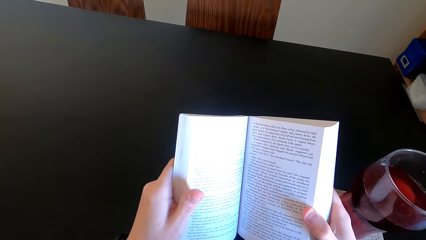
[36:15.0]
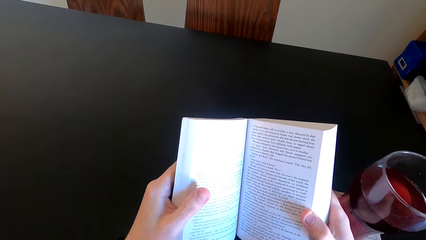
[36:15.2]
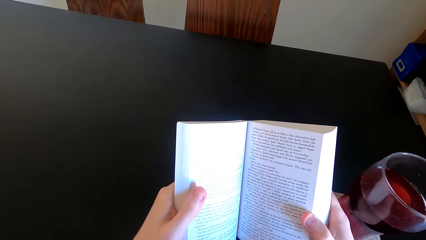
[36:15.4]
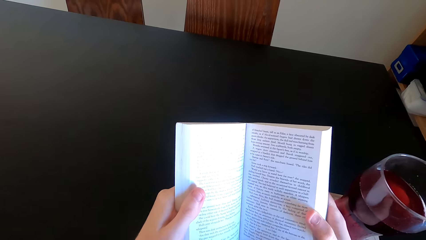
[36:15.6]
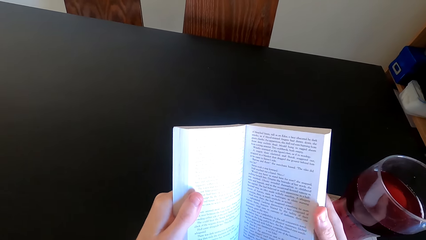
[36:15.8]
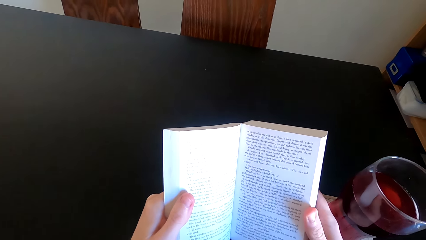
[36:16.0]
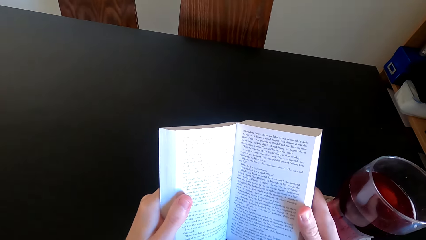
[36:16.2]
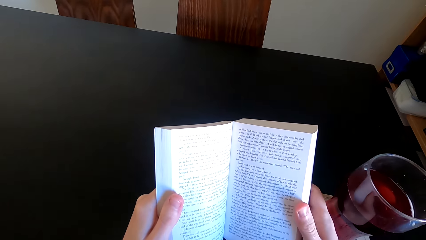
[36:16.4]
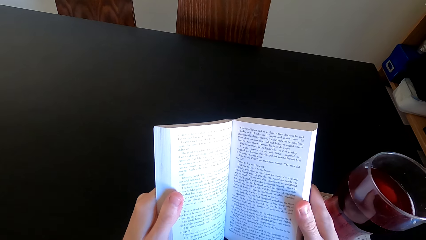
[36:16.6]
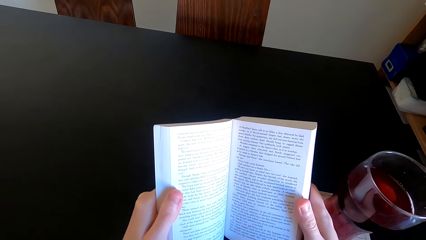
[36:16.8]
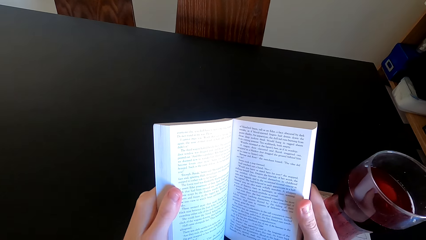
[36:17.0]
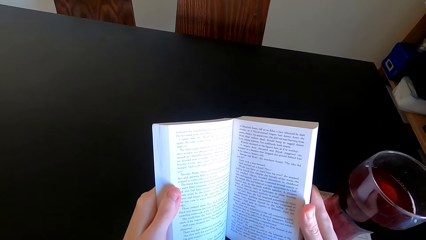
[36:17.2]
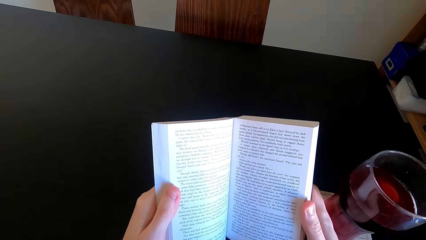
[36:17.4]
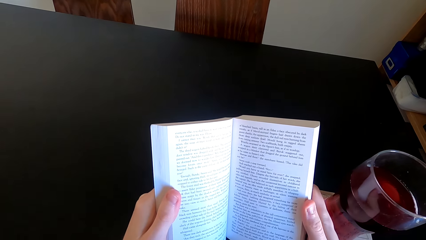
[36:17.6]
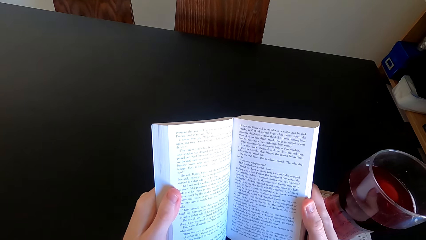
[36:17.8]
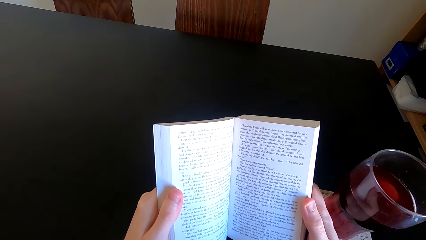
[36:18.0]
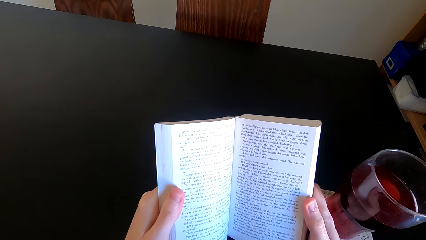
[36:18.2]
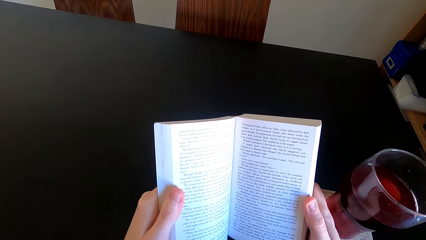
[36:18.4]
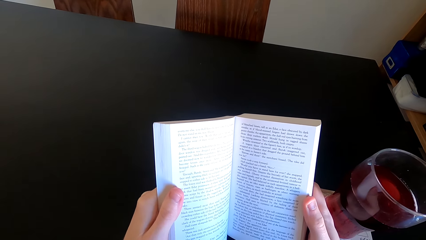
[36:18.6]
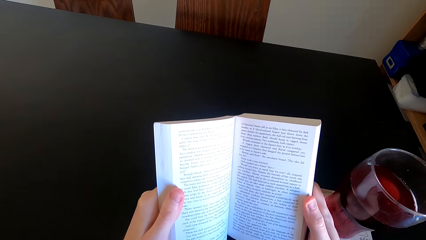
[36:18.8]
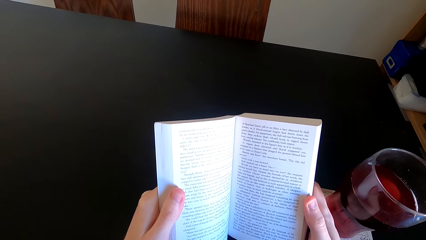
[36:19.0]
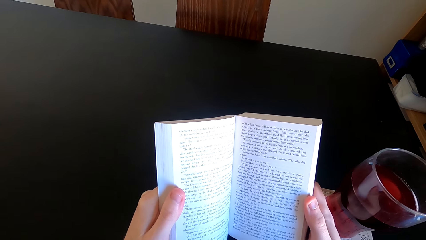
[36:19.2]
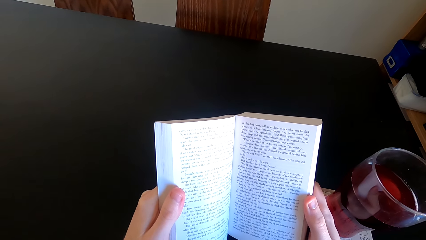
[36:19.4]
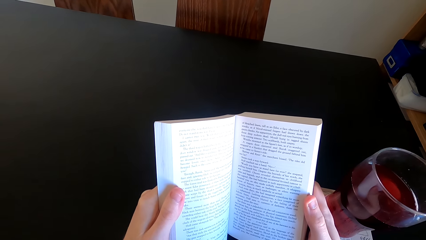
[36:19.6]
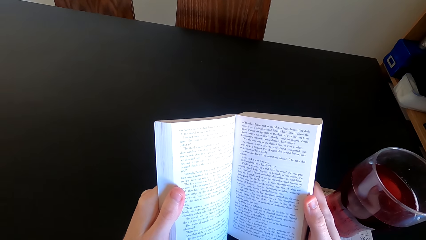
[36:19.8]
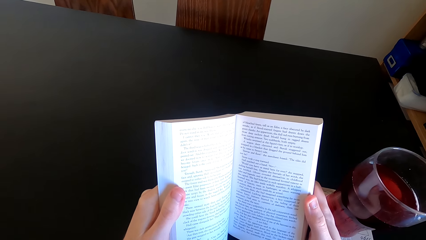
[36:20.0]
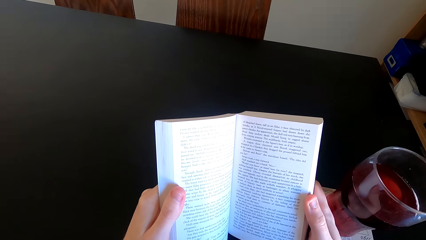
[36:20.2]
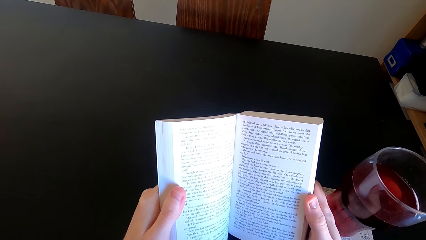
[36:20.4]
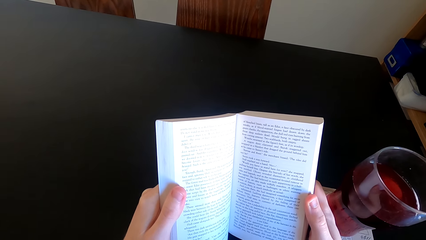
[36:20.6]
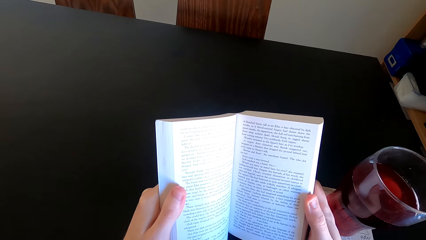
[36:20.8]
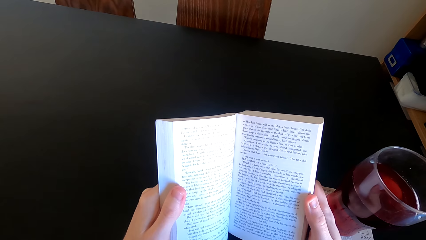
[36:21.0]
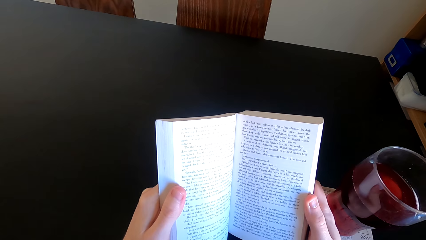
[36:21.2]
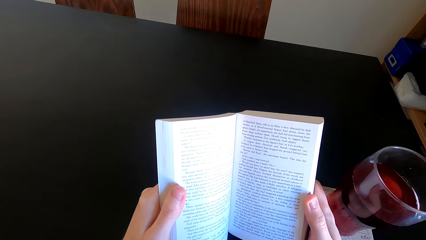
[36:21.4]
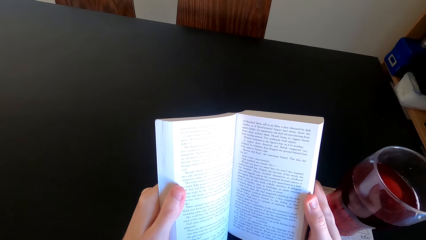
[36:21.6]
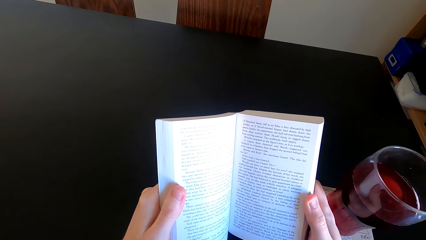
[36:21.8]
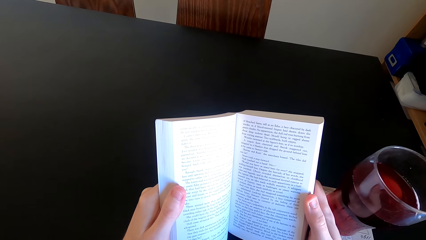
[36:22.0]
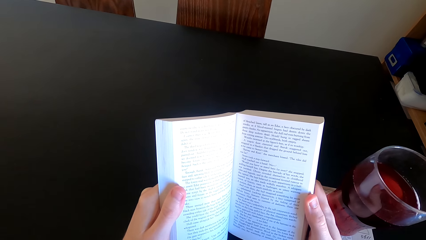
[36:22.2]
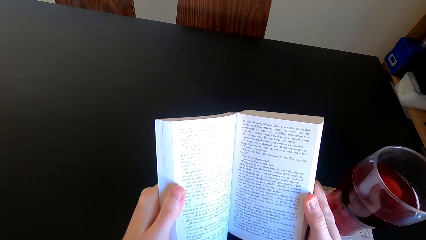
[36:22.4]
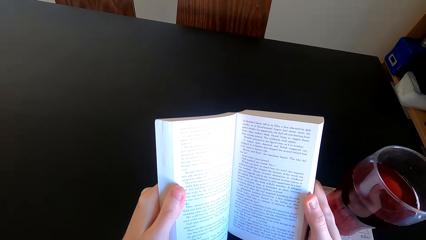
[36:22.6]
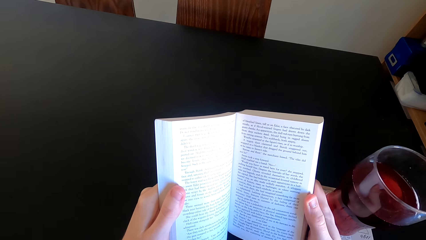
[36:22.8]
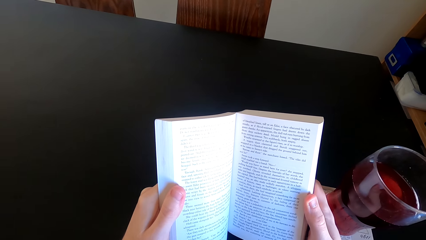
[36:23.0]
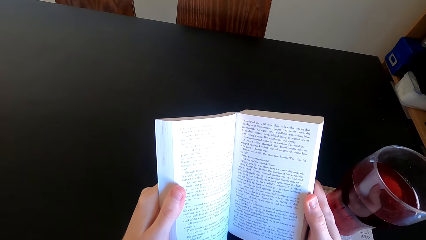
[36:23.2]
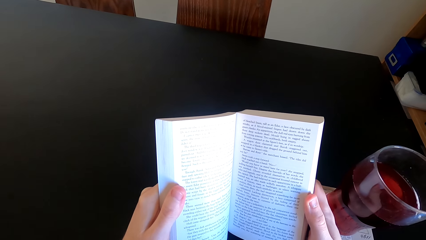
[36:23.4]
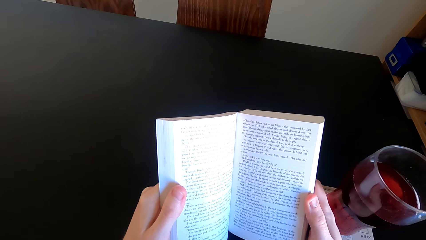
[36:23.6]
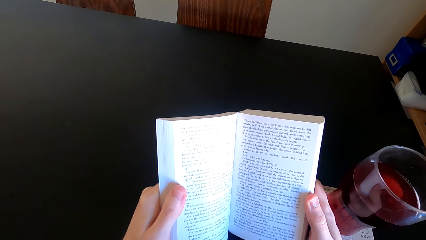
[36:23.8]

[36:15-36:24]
The camera wearer moves the book. They read the book.

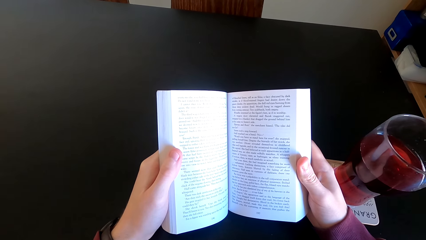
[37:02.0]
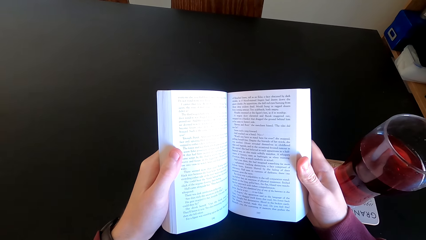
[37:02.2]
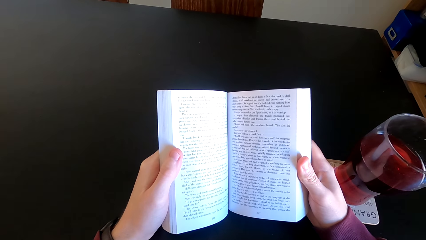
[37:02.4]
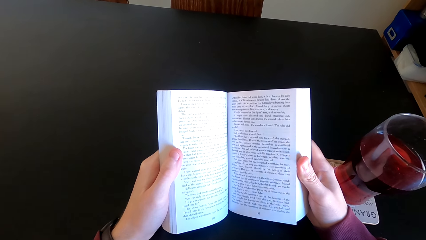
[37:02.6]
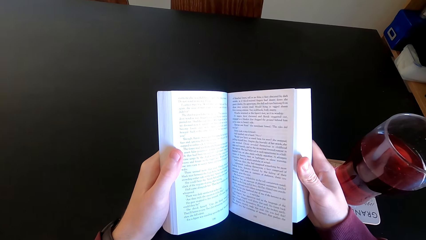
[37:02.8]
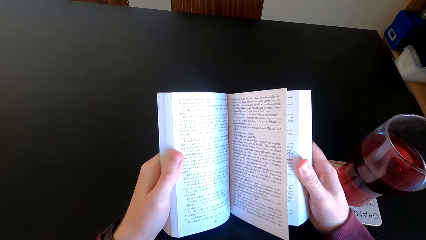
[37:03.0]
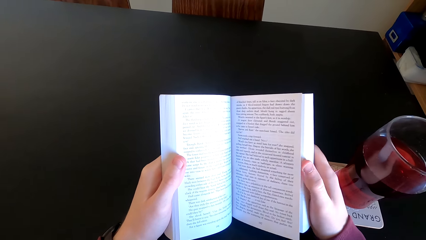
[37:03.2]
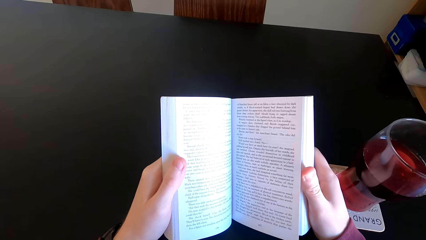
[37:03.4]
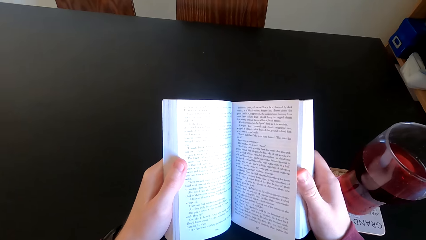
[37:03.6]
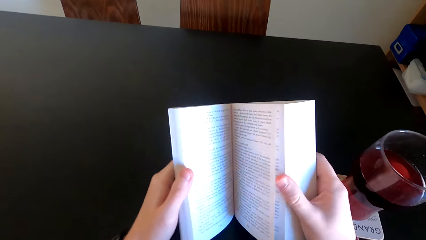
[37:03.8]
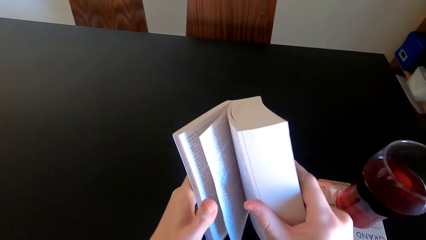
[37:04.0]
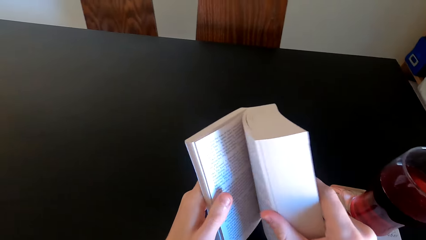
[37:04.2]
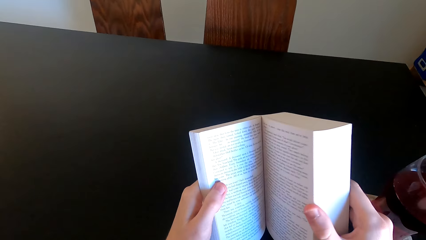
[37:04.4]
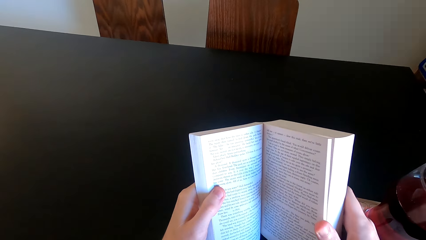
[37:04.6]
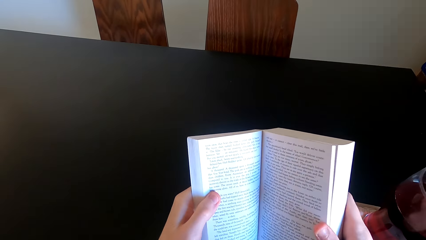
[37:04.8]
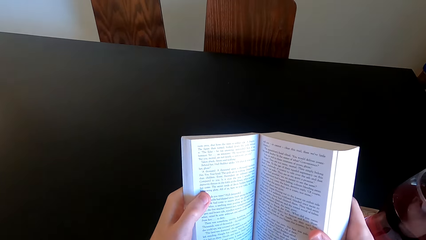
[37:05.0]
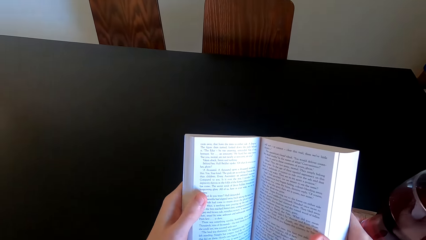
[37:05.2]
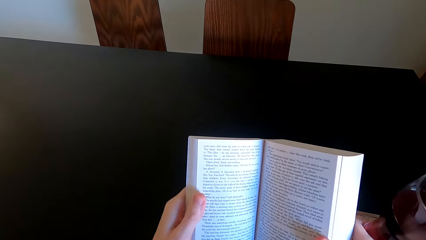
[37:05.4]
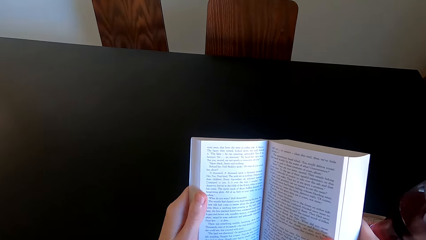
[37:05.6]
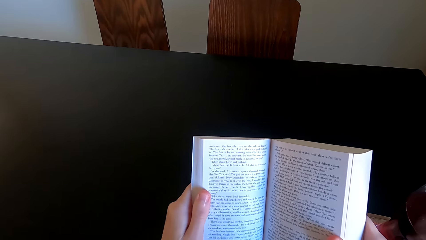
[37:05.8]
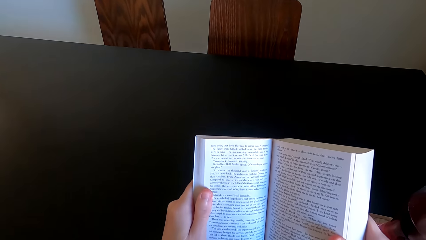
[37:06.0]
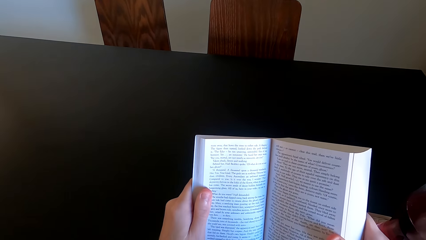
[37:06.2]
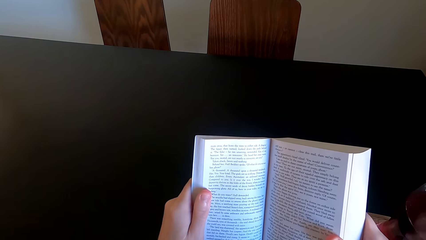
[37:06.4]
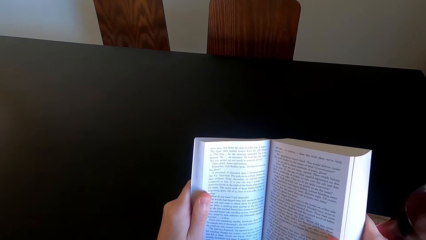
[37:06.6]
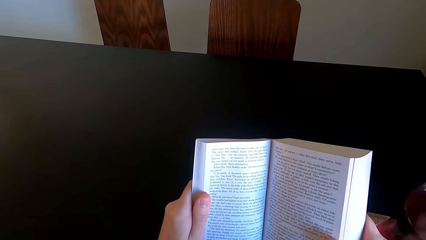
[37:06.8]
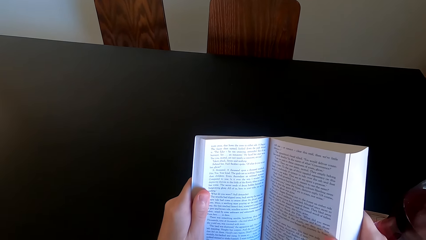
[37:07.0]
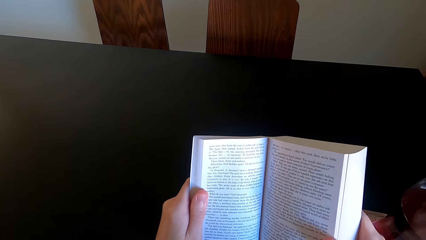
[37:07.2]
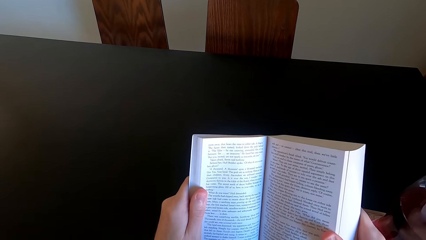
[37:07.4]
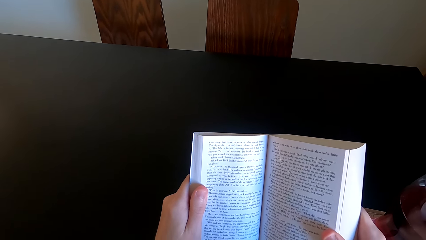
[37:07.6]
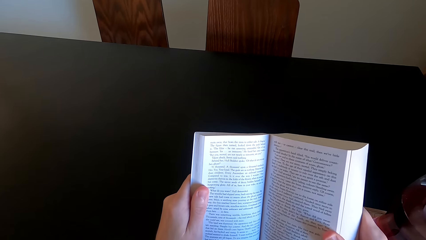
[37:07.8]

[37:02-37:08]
The camera wearer opens the next page. They read the book.
